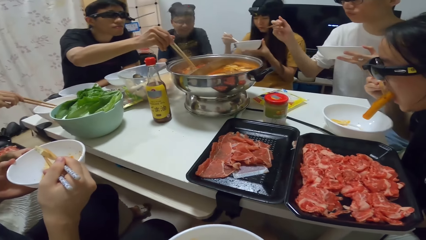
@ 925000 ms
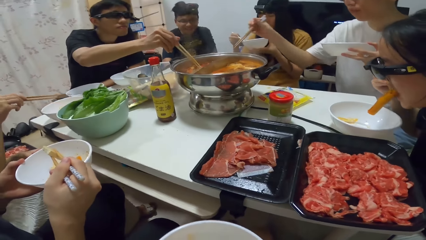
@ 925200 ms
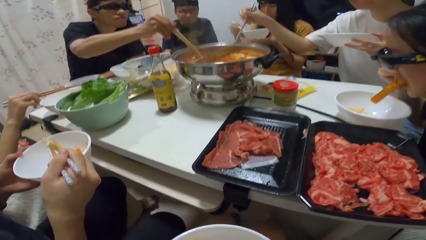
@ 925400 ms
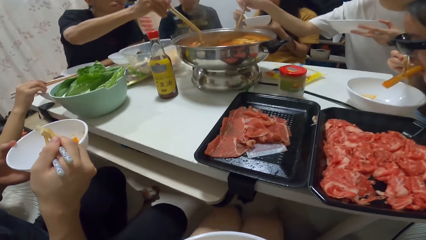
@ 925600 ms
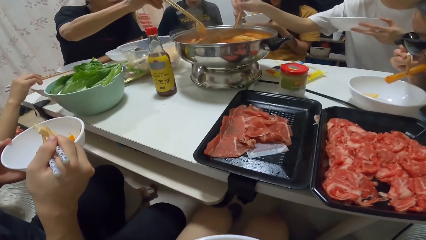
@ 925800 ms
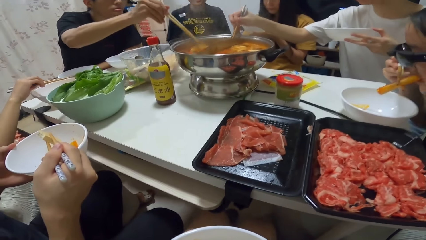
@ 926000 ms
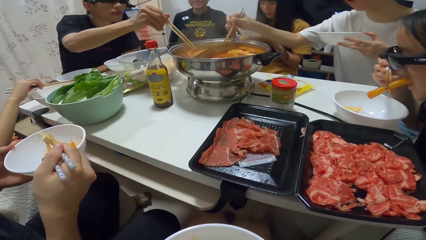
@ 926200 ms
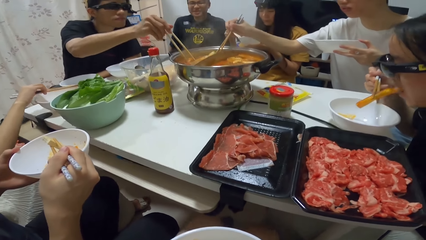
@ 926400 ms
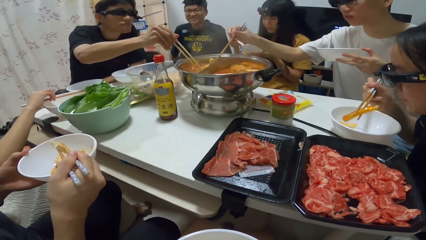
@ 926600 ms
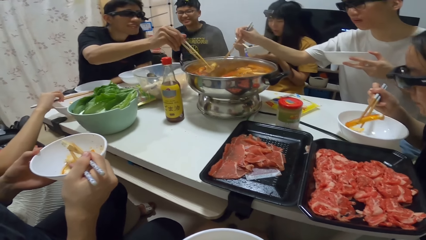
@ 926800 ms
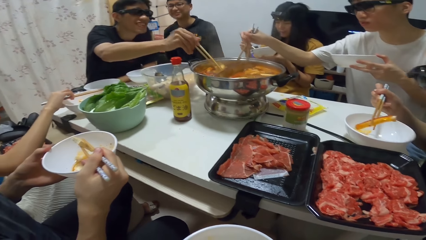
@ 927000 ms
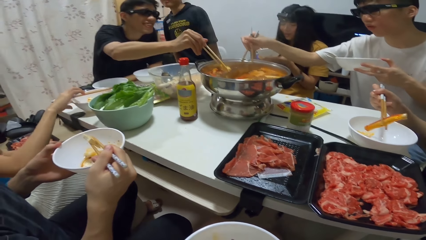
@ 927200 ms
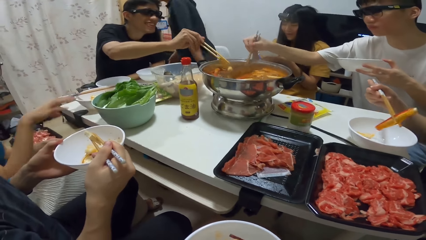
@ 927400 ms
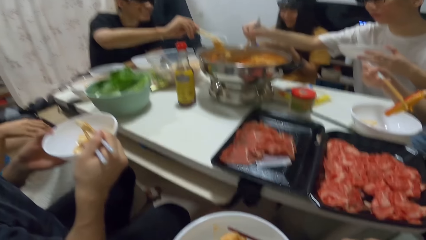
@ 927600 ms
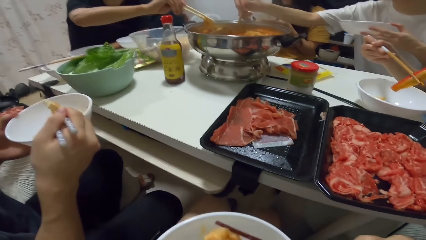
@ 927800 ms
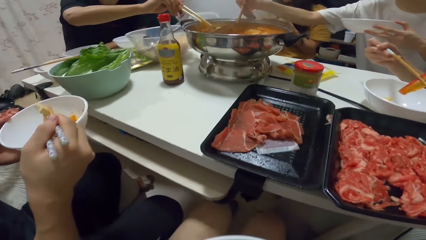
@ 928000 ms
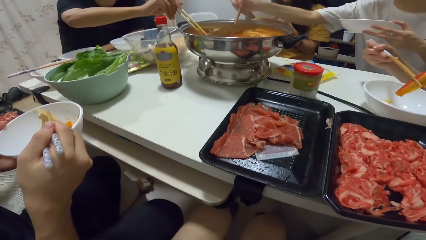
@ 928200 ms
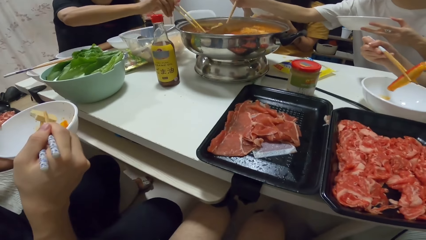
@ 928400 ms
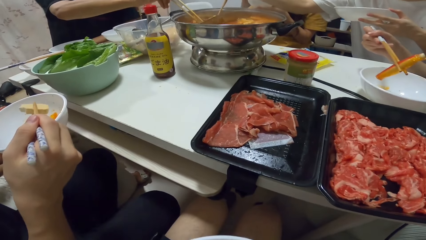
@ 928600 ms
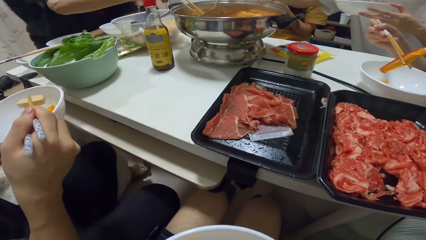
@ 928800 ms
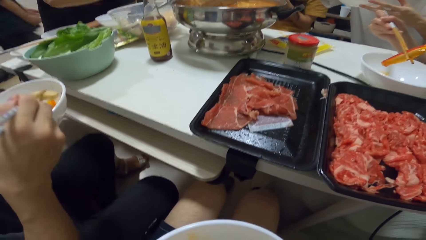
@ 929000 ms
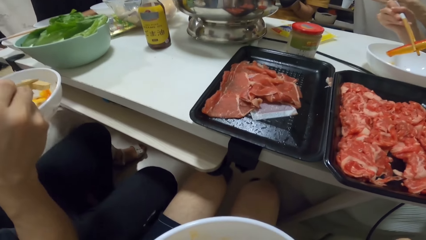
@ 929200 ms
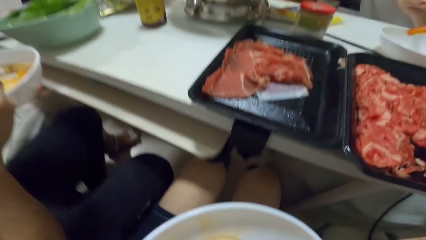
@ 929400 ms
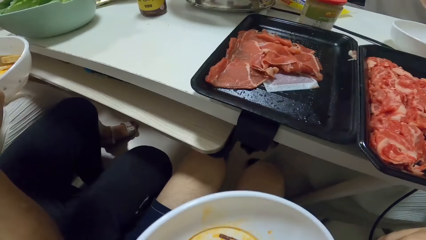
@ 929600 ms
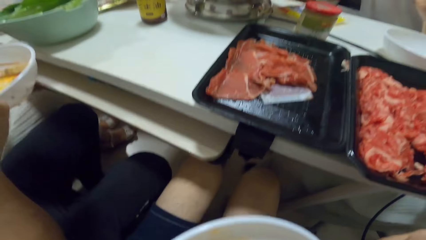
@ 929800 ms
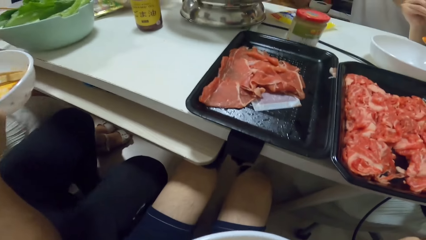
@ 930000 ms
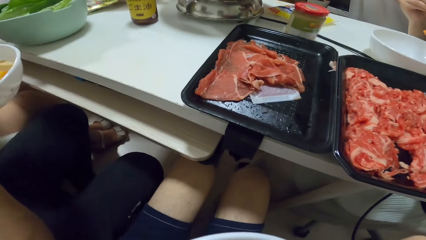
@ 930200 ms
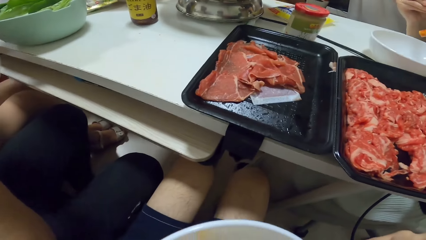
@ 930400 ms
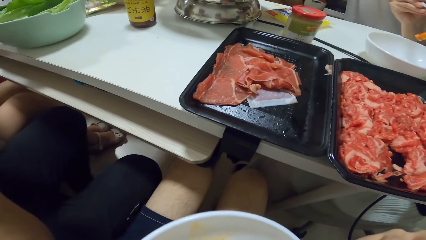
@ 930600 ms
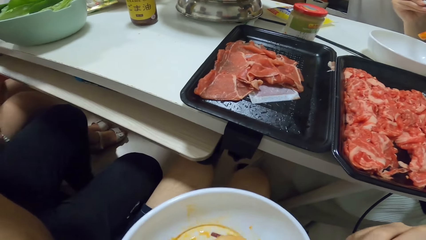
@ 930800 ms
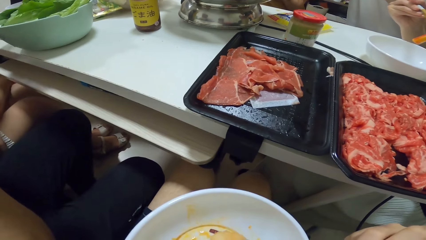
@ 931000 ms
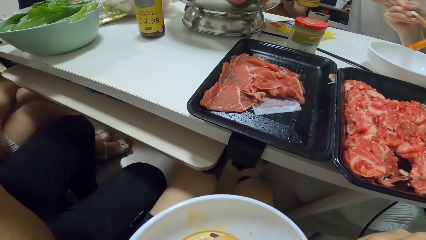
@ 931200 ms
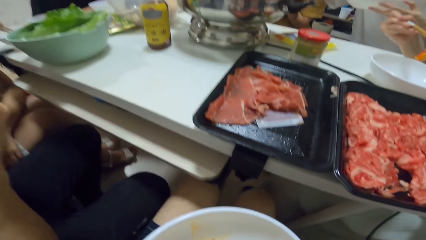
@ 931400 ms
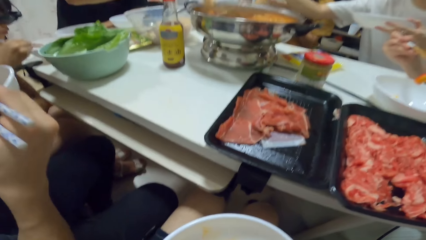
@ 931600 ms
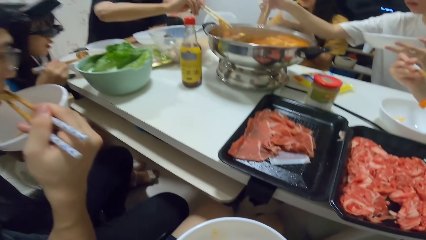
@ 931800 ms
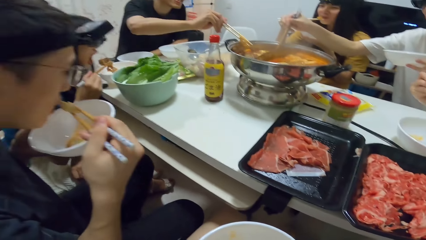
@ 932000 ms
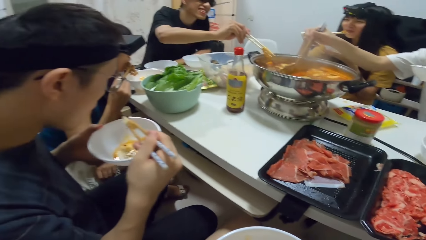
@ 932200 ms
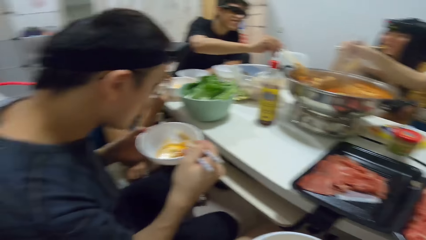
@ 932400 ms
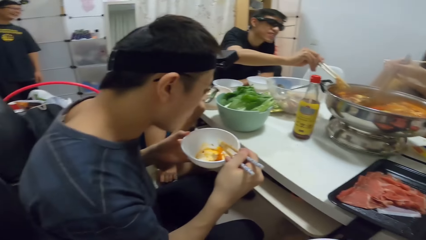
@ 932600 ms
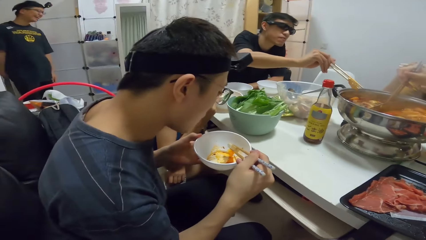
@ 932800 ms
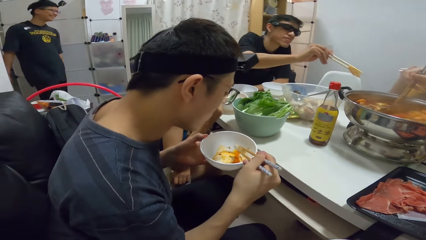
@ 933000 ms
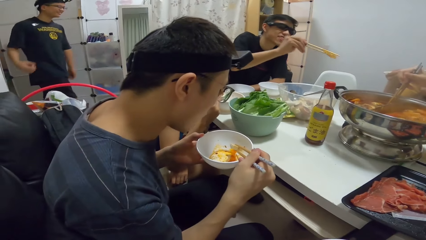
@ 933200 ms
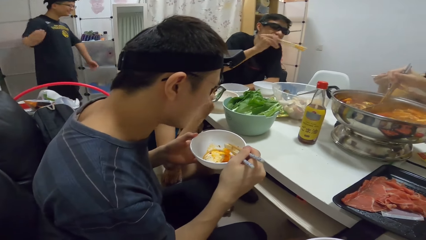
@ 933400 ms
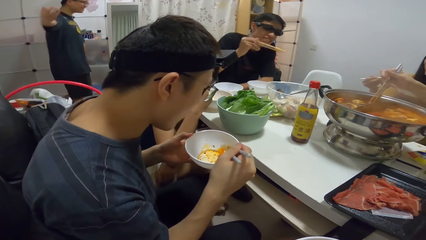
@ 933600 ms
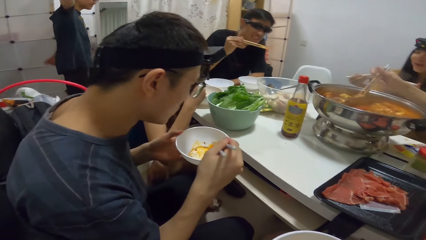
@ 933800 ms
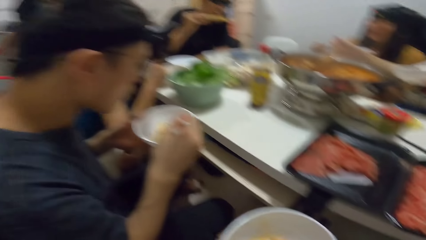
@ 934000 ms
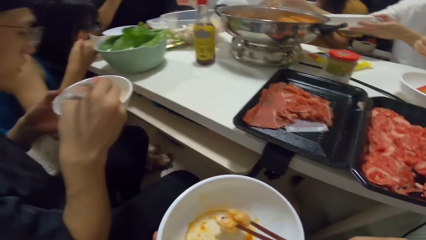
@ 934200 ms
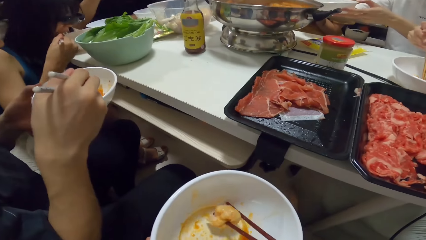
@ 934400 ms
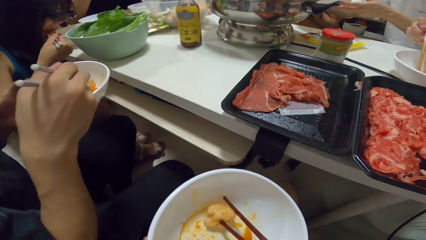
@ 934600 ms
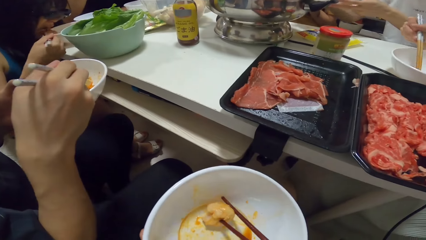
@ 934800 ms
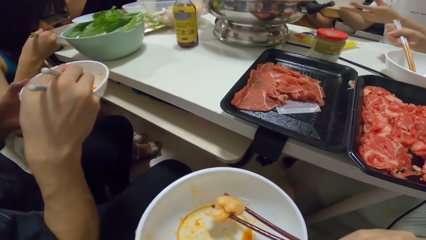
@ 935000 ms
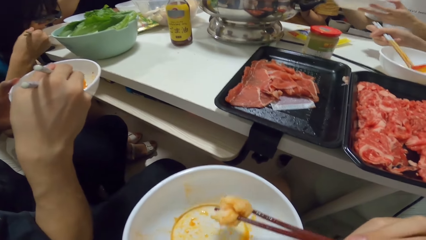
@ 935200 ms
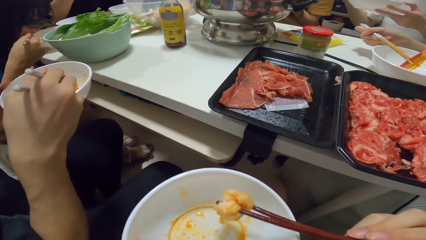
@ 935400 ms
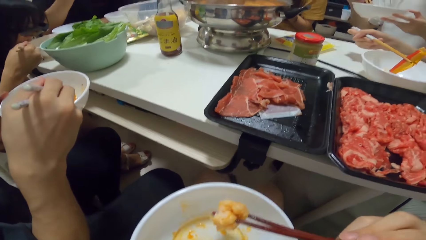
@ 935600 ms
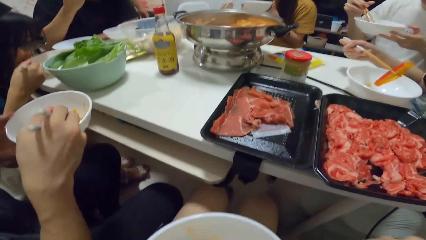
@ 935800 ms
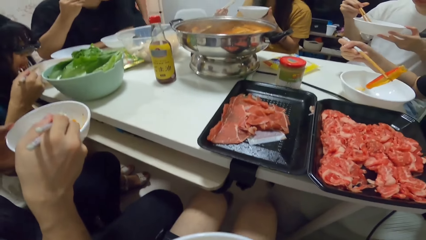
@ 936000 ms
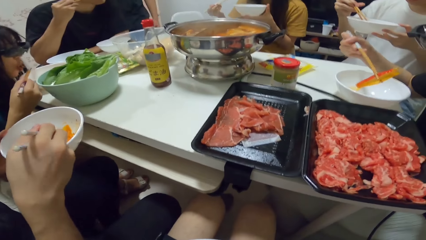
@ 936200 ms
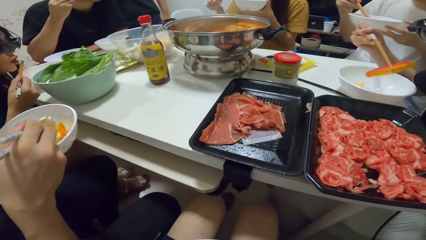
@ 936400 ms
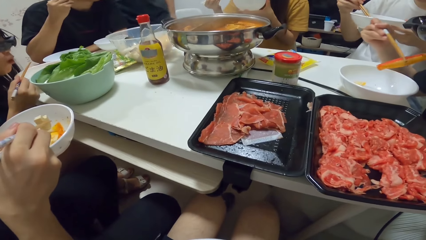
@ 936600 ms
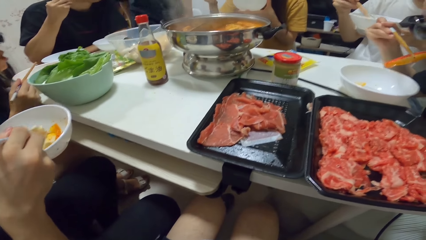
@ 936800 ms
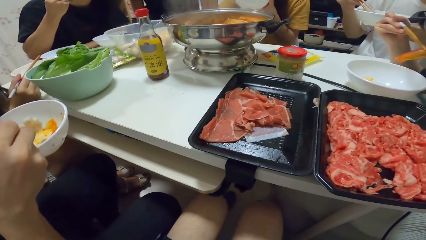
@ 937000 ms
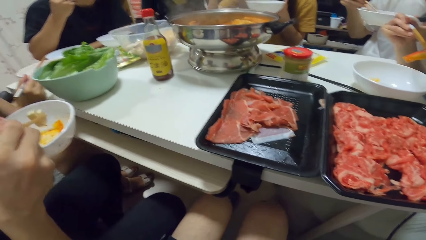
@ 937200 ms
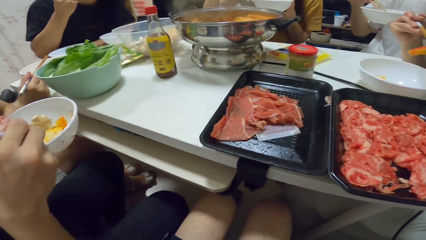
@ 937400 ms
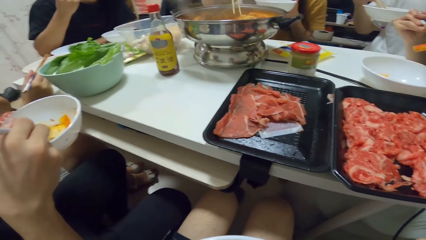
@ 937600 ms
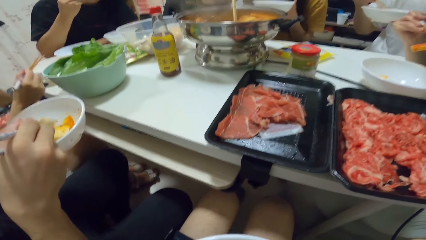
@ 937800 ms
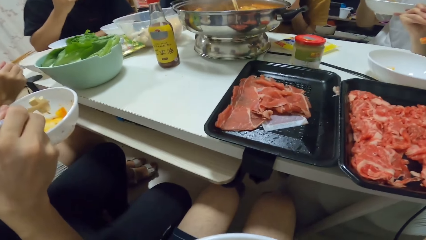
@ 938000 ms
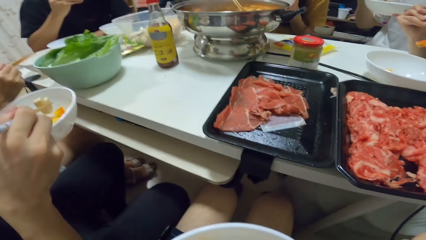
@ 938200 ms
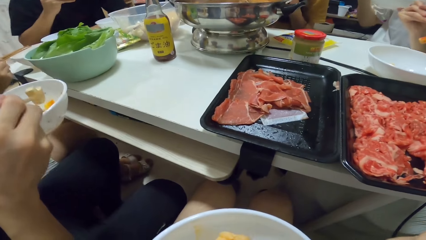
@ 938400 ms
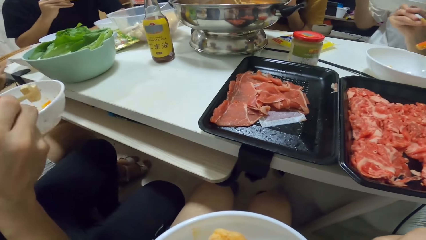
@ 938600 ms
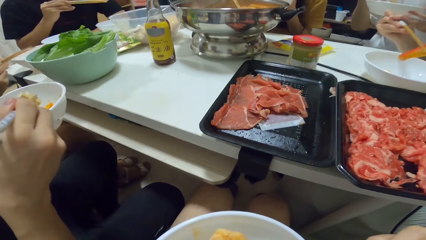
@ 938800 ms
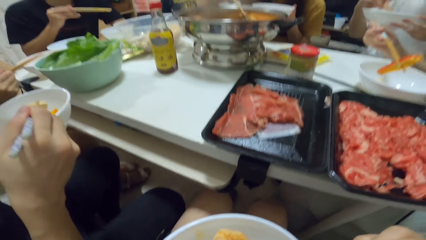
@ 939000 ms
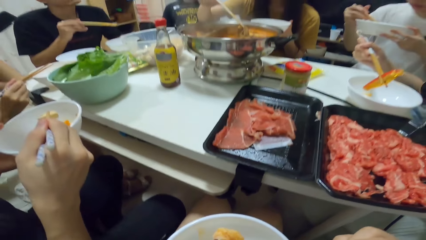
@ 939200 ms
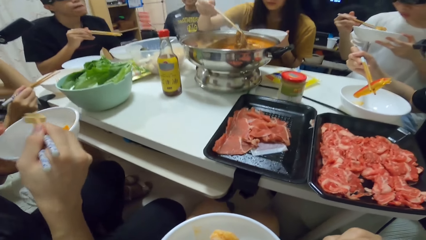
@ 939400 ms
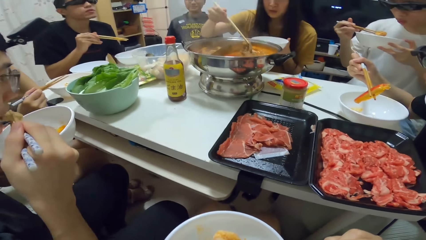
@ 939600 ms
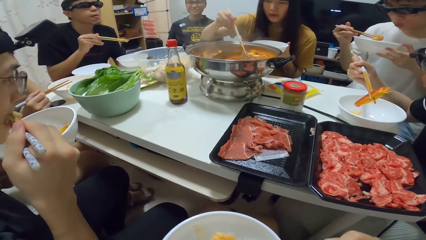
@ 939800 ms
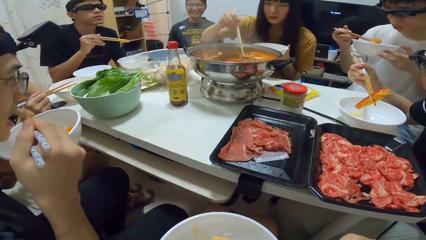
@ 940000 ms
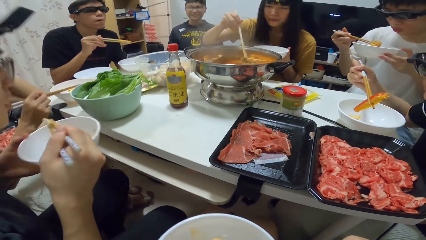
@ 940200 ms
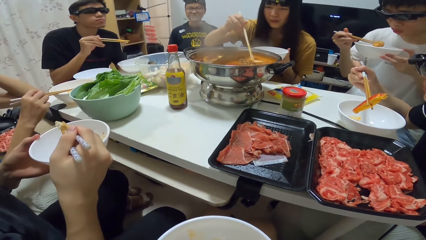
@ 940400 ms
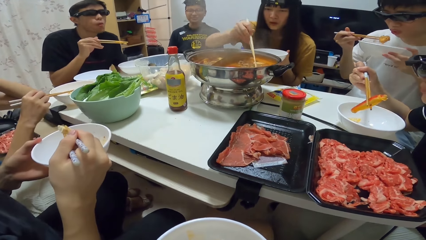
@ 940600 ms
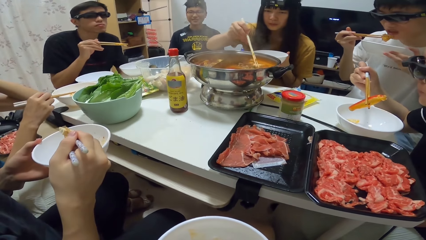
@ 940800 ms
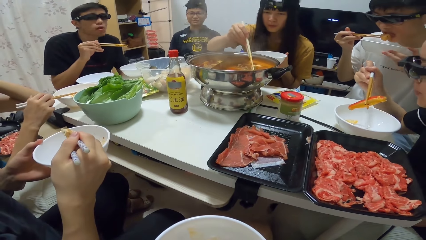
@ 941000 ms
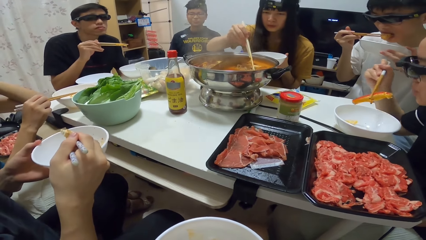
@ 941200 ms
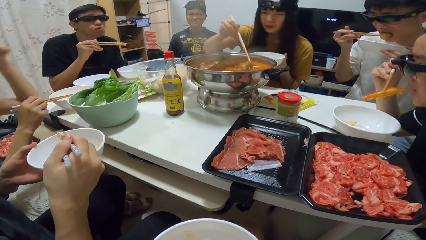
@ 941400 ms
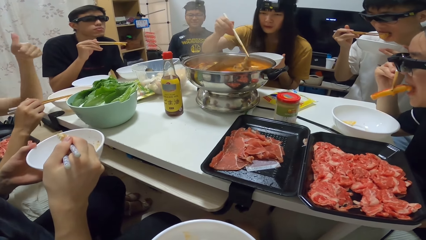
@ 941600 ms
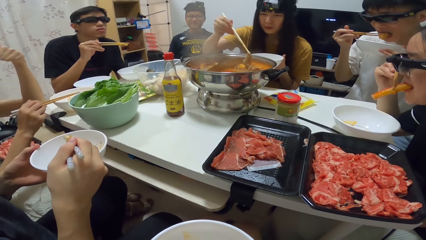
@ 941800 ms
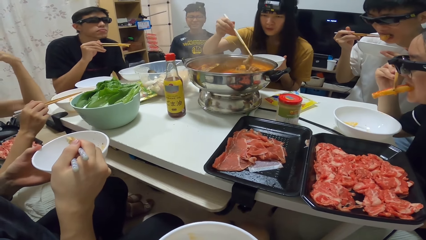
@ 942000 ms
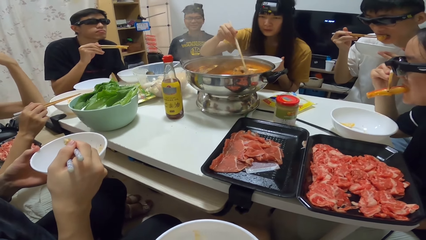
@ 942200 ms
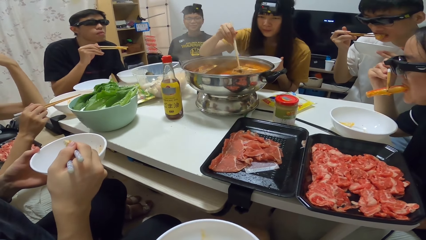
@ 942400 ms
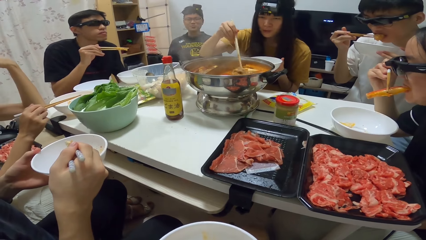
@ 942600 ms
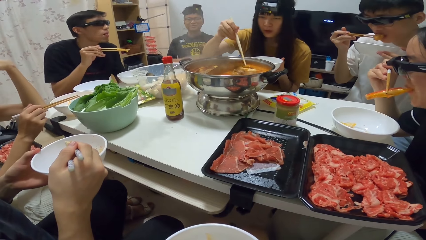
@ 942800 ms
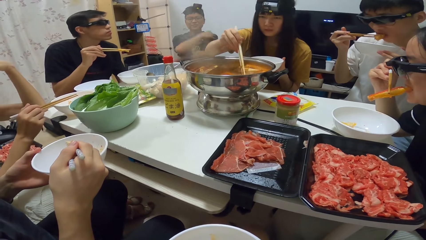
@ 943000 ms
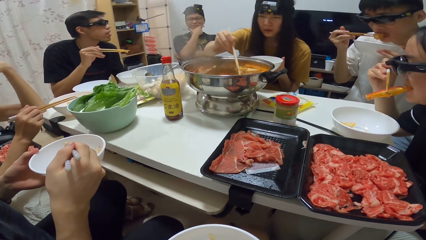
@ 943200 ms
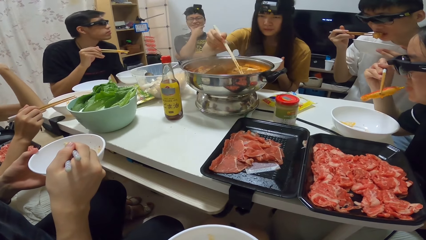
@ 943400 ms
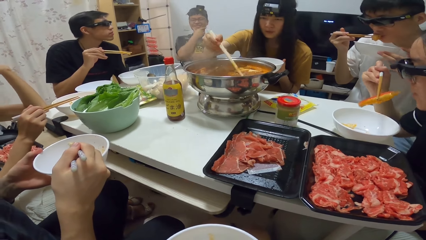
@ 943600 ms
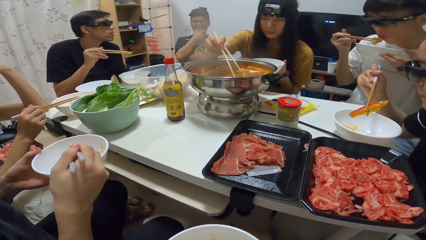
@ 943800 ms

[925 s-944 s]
A man picks food from the pot with chopsticks in his right hand. Another man picks food from the pot with chopsticks in his right hand. The camera wearer eats the food. Another man walks in the room. The first man eats from the chopsticks in his right hand. A woman eats the food. Another man eats the food. Another woman picks food from the pot with chopsticks in her right hand. The second man eats from the bowl in his left hand. Another man eats the food.
